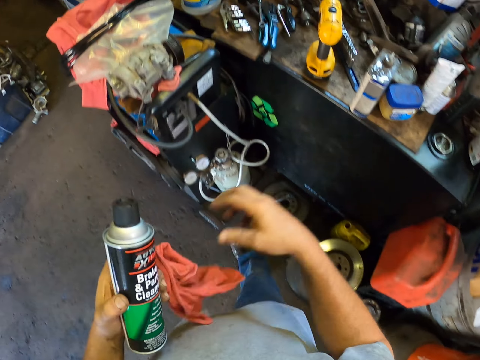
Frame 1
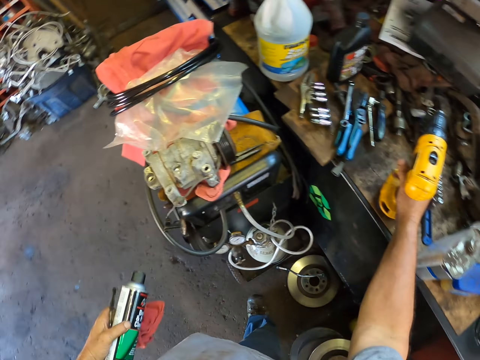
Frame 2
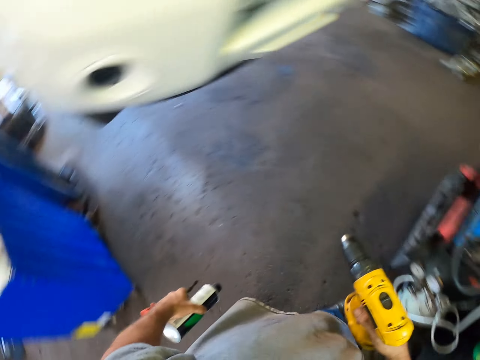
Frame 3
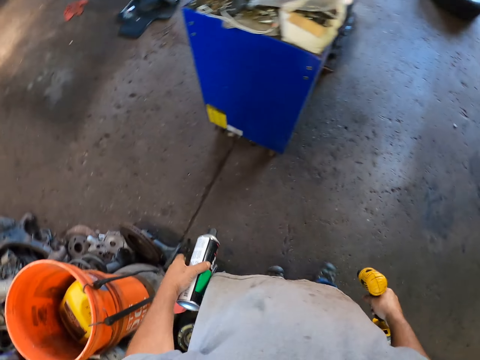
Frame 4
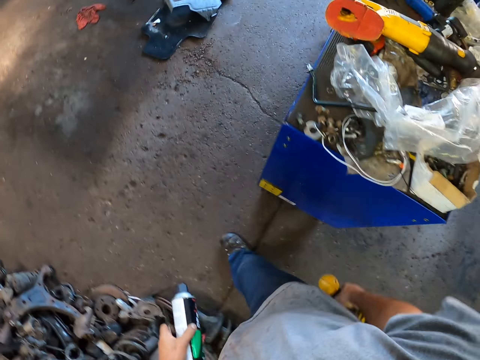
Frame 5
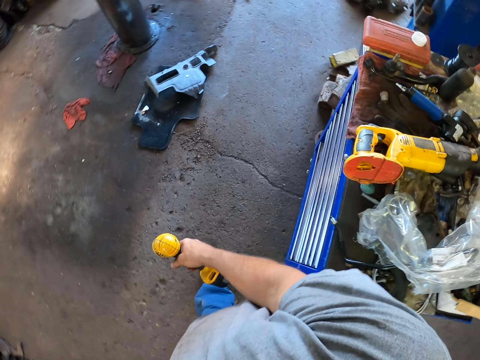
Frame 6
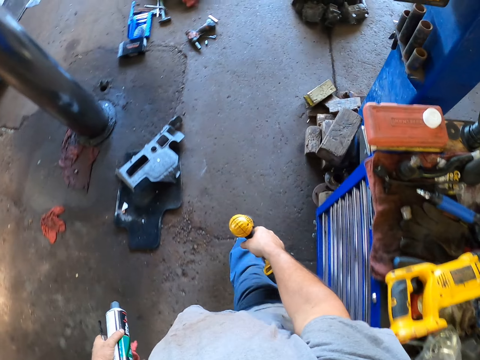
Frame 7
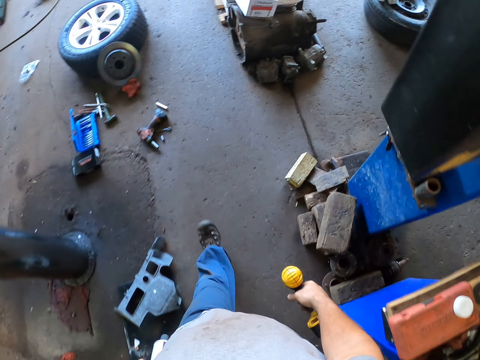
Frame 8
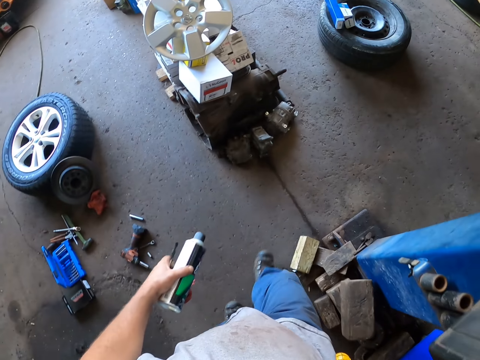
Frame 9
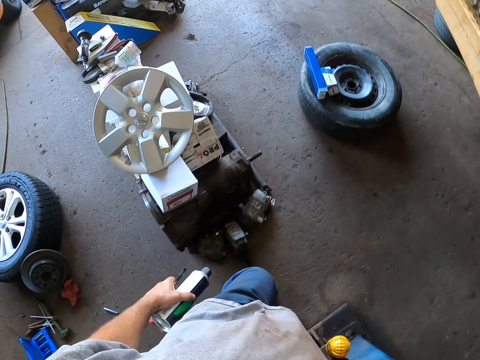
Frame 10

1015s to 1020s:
The camera wearer picks a power drill with his right hand. He walks in the garage.

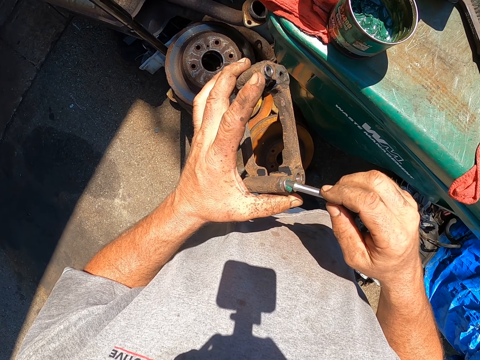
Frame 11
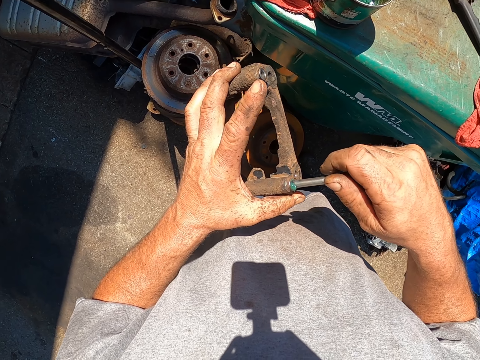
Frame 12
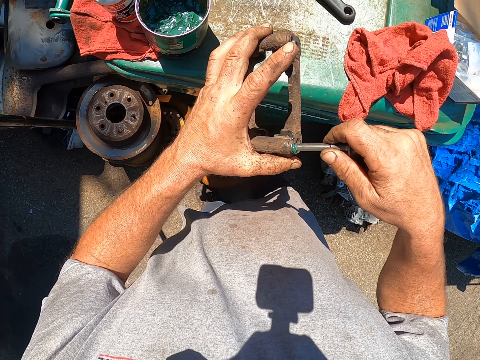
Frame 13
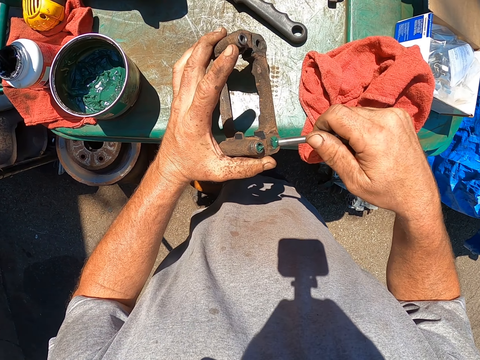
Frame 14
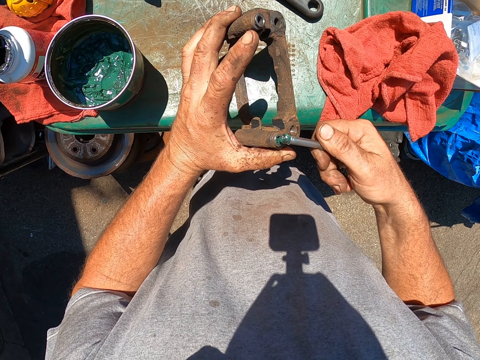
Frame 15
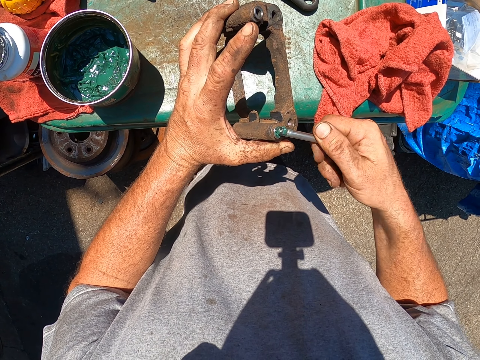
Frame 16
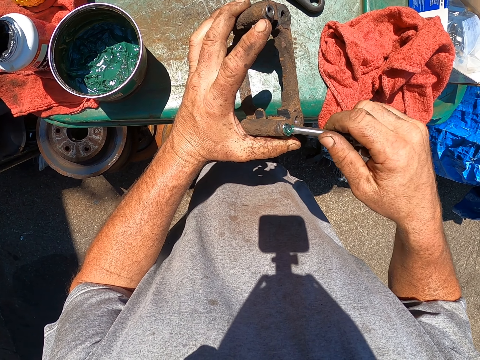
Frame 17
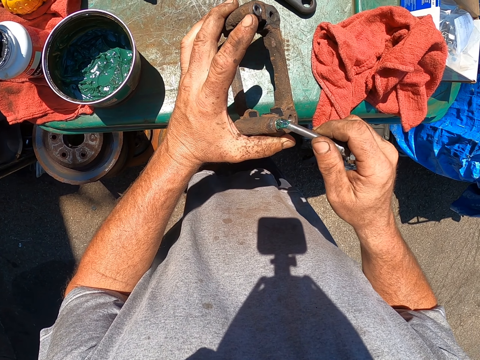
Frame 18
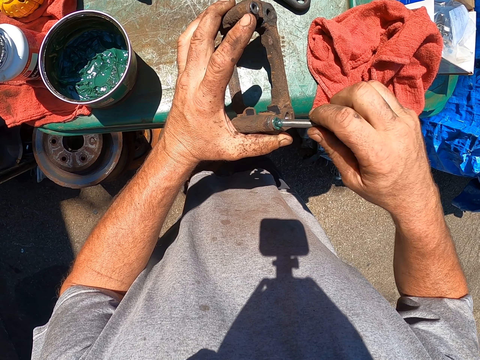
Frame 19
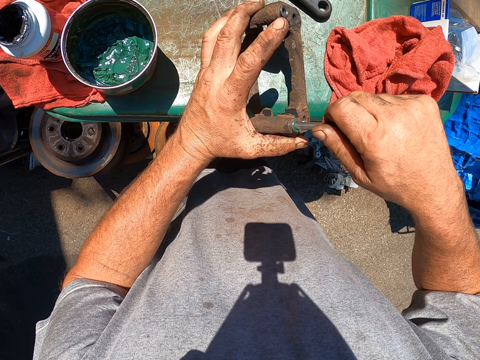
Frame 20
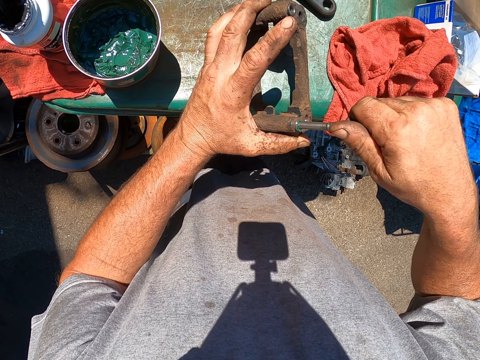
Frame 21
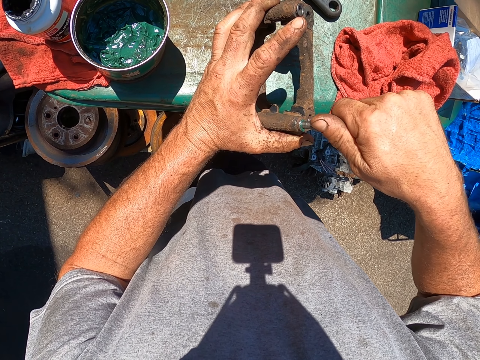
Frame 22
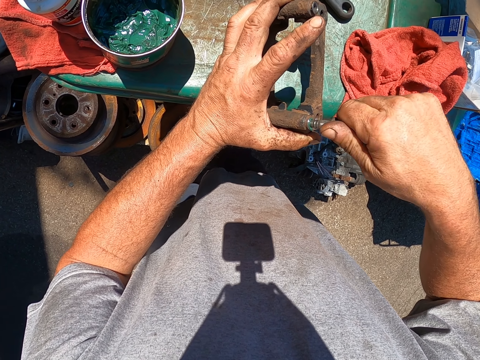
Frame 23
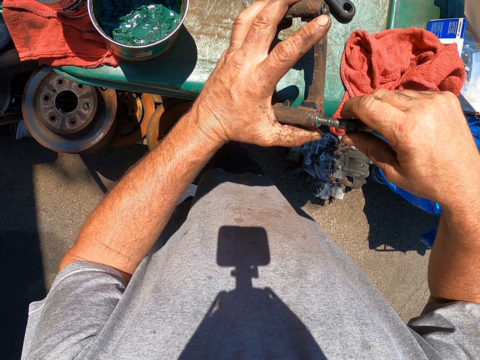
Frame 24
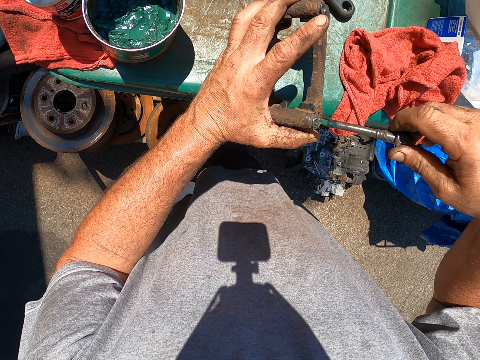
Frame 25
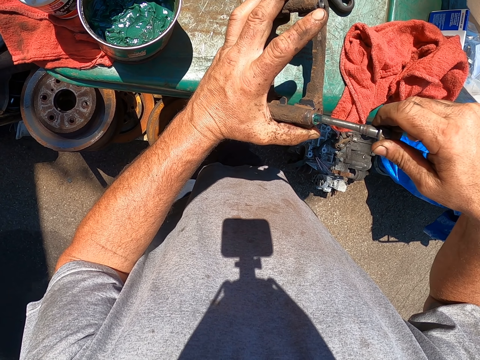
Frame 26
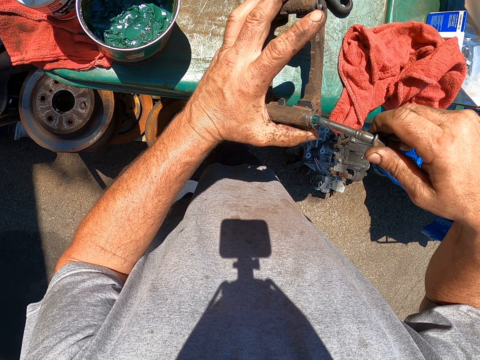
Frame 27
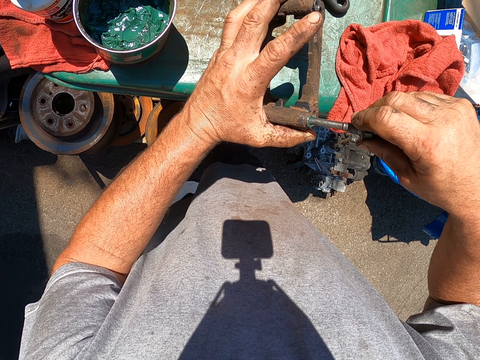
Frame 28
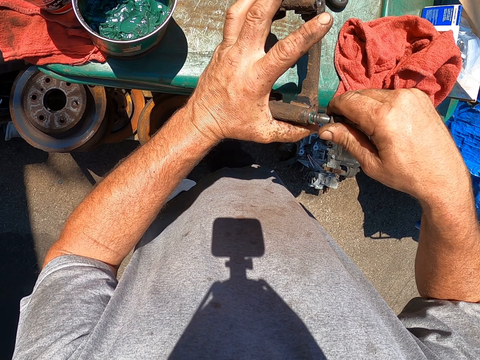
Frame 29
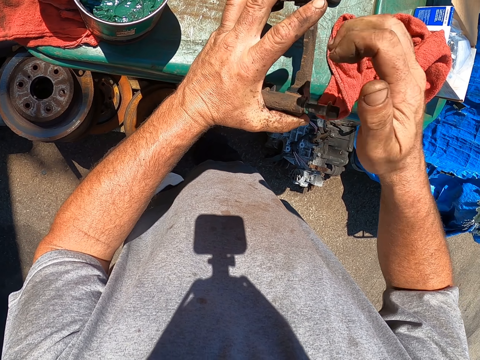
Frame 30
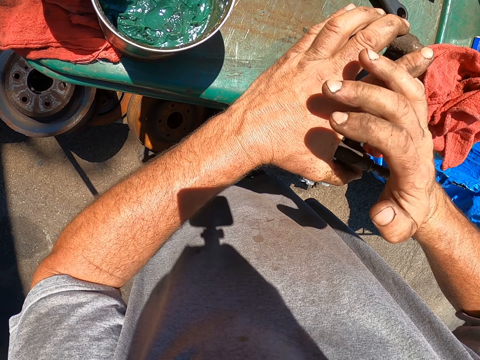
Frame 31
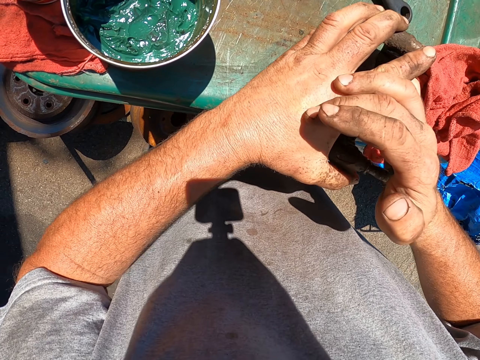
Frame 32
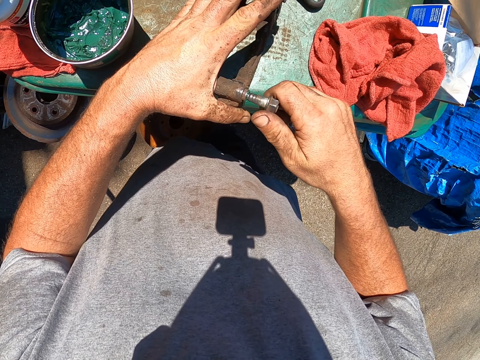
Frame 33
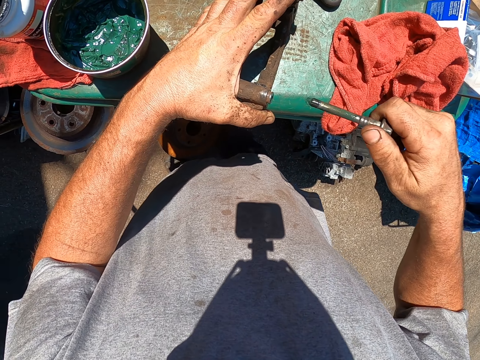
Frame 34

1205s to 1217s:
The camera wearer pushes something in the metal. They insert the metal in the other metal.

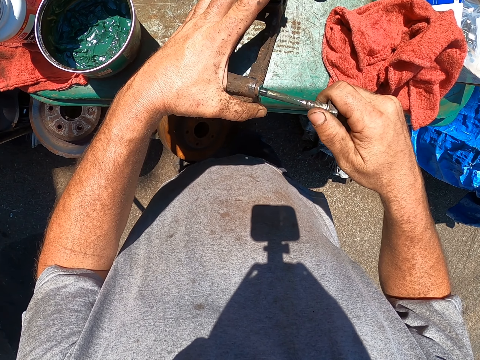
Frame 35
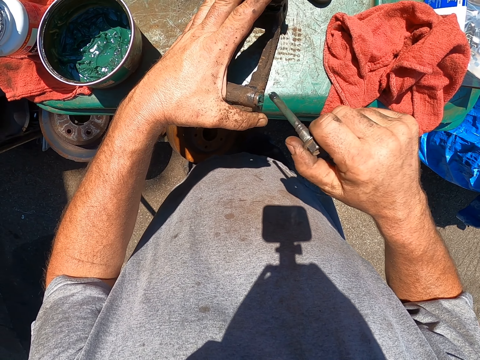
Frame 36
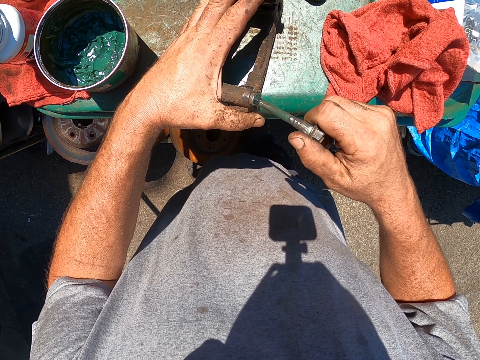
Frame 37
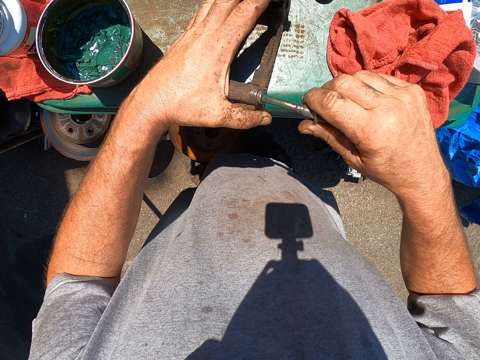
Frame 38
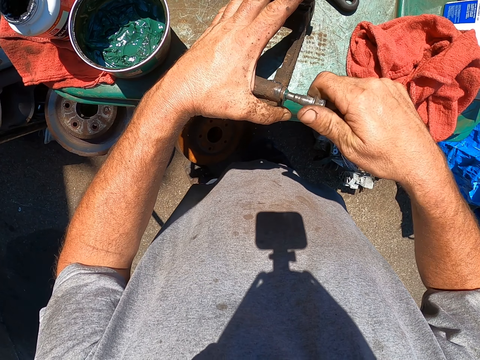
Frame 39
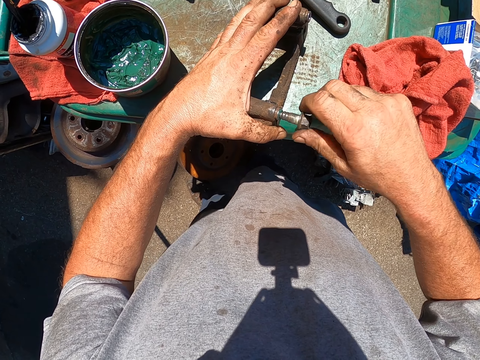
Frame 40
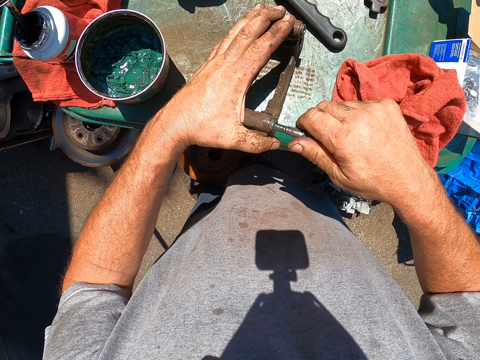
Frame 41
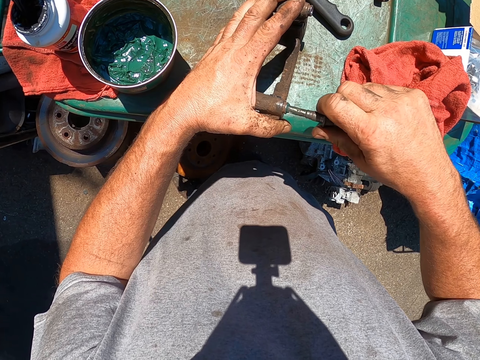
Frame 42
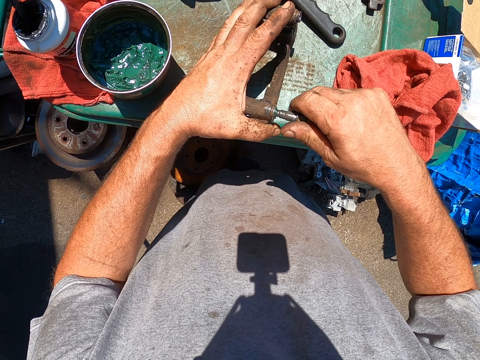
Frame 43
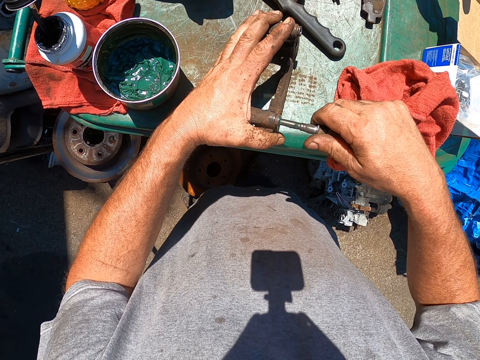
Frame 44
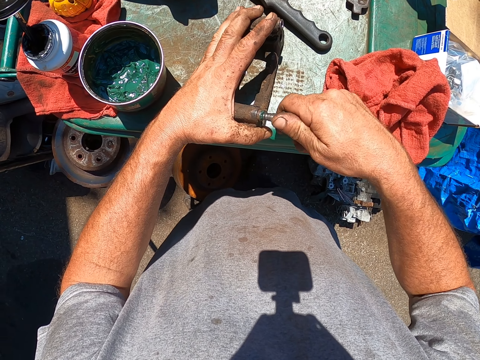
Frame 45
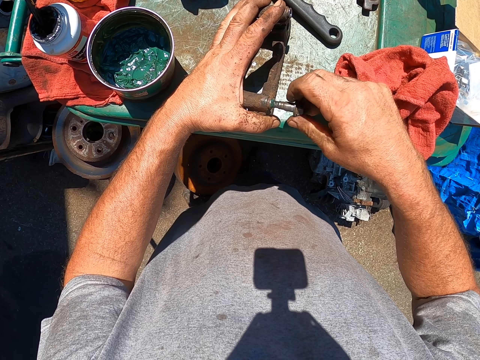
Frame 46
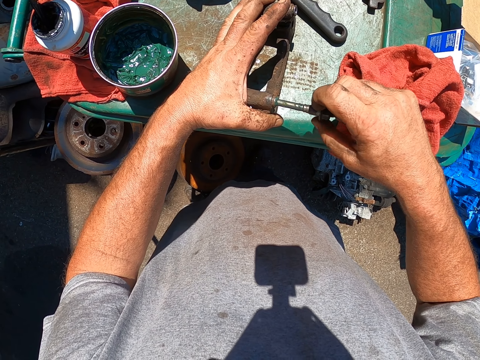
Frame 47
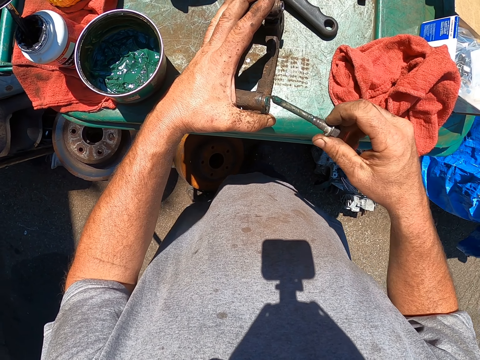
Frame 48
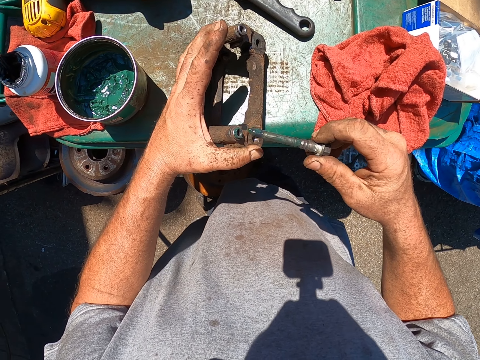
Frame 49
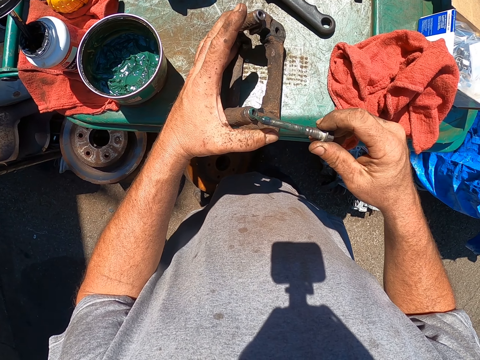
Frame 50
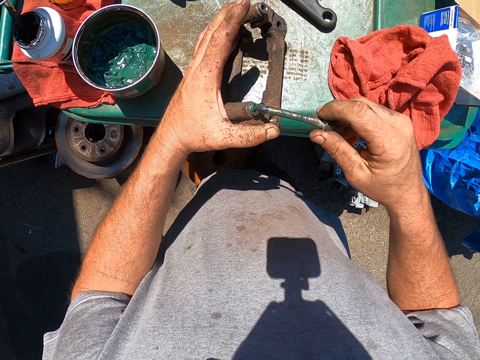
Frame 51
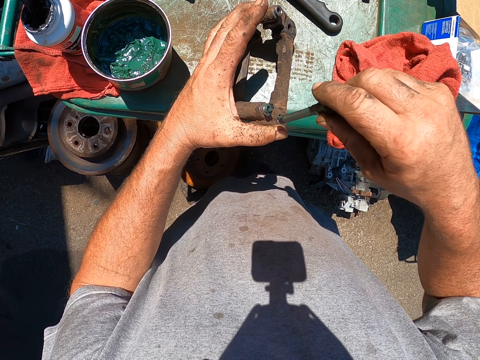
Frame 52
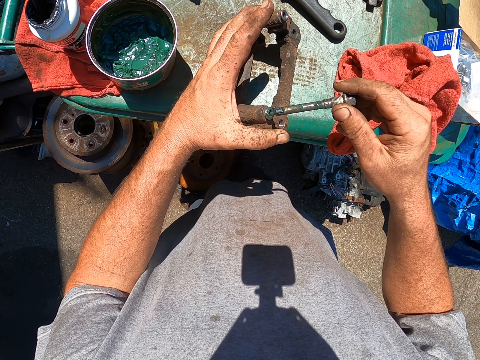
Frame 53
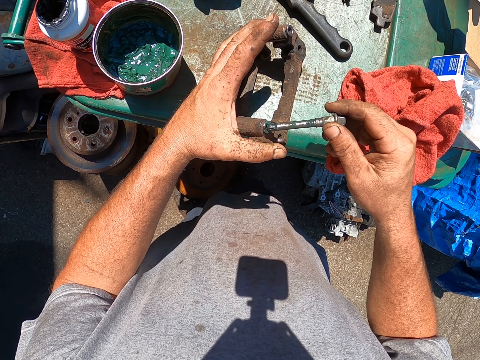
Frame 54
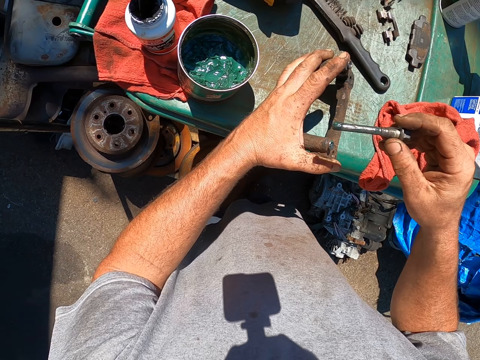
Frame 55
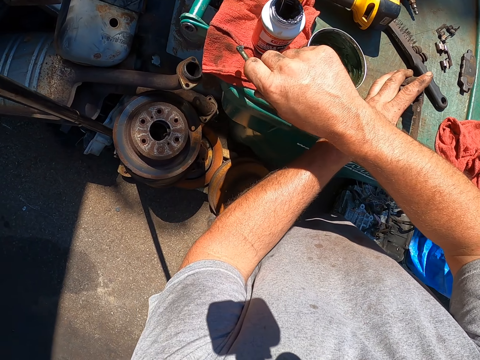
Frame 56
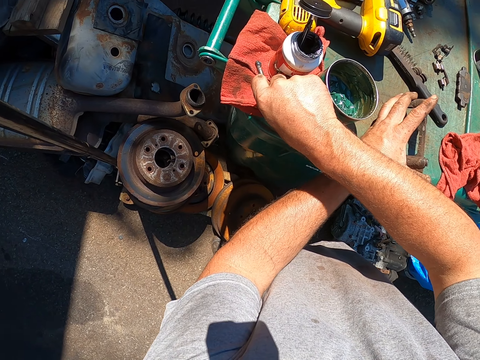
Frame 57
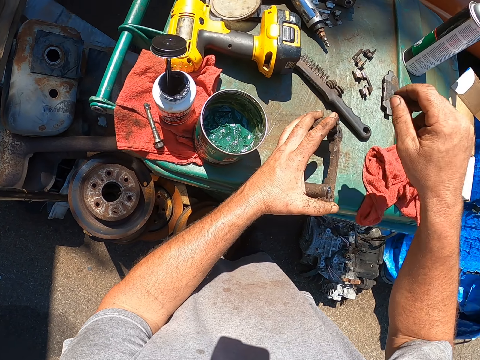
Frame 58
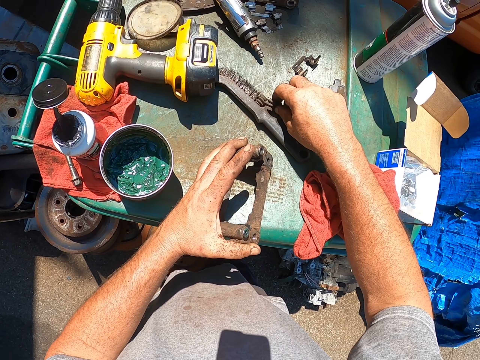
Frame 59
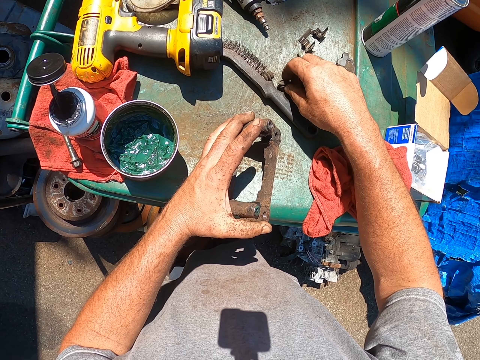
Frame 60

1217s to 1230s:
The camera wearer places the metal on the piece of cloth. They pick something.
